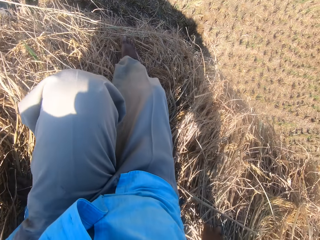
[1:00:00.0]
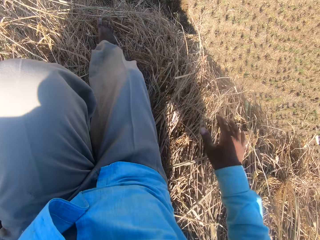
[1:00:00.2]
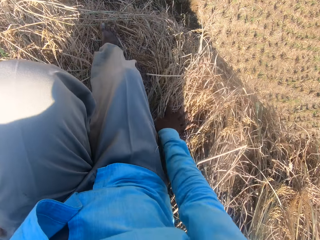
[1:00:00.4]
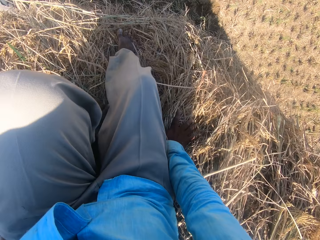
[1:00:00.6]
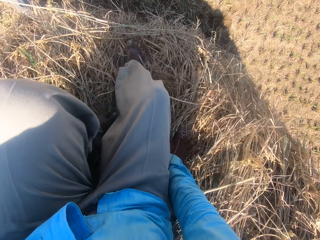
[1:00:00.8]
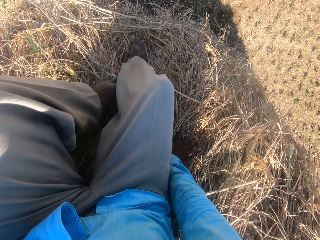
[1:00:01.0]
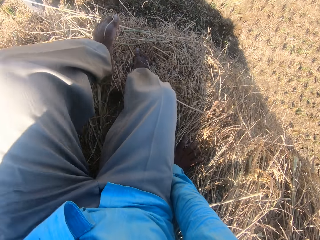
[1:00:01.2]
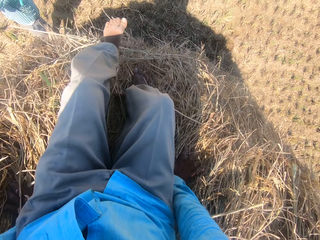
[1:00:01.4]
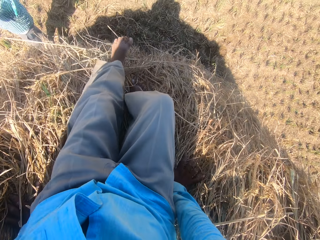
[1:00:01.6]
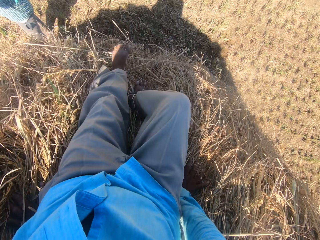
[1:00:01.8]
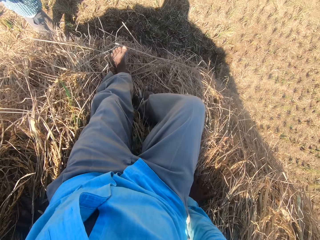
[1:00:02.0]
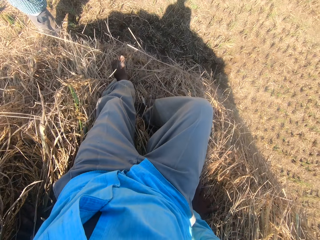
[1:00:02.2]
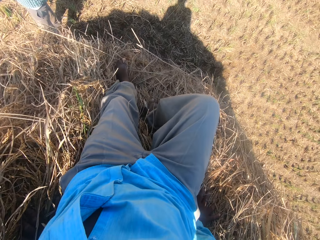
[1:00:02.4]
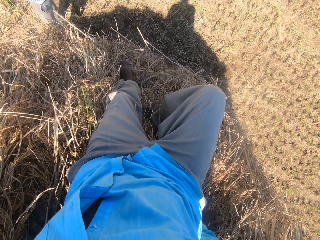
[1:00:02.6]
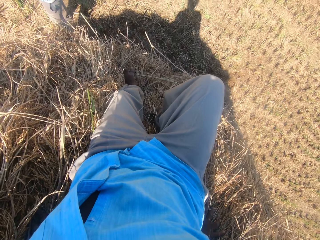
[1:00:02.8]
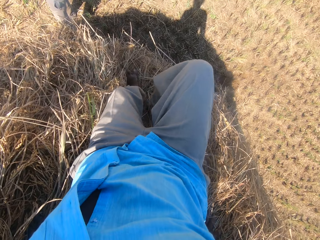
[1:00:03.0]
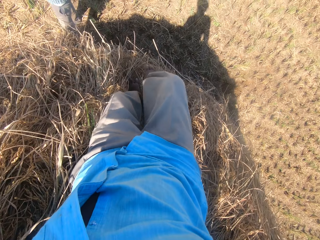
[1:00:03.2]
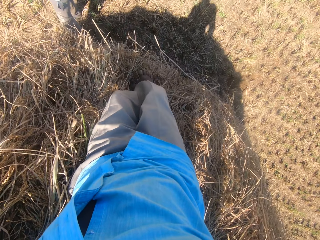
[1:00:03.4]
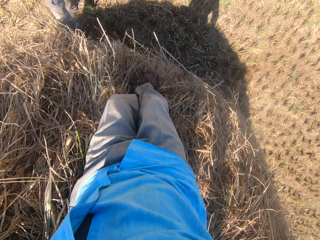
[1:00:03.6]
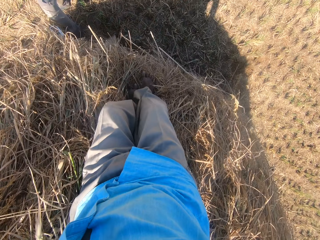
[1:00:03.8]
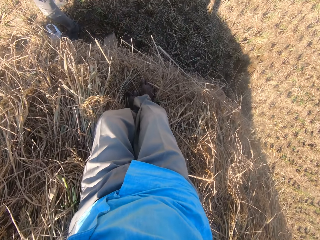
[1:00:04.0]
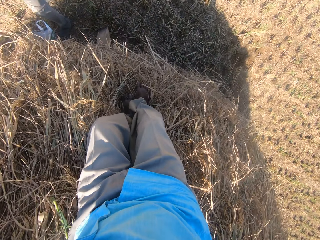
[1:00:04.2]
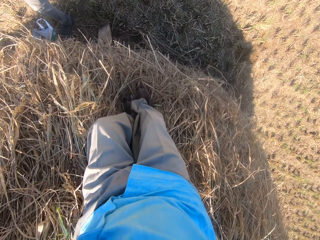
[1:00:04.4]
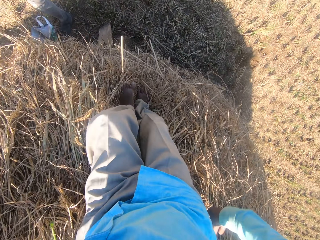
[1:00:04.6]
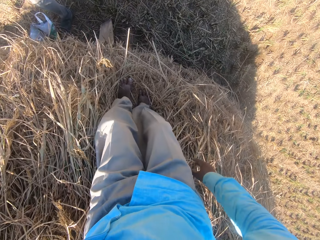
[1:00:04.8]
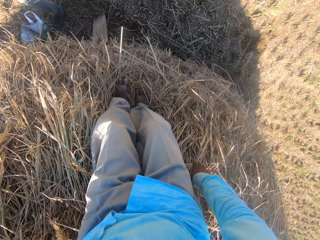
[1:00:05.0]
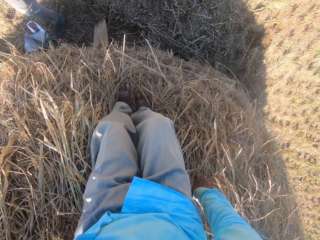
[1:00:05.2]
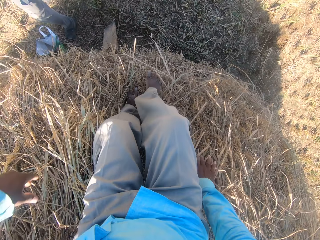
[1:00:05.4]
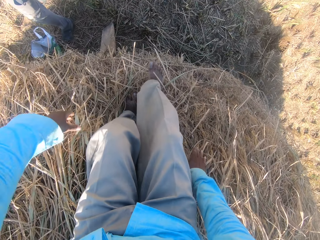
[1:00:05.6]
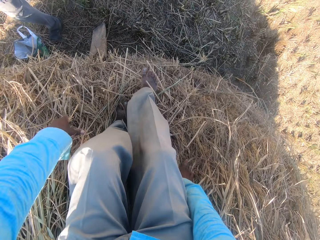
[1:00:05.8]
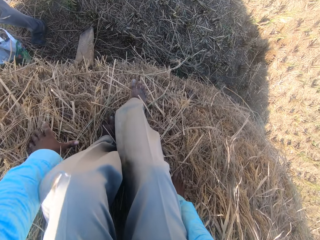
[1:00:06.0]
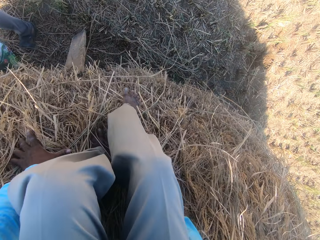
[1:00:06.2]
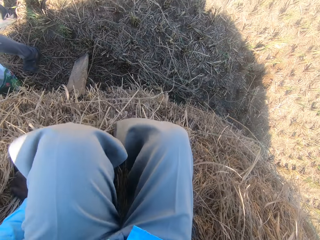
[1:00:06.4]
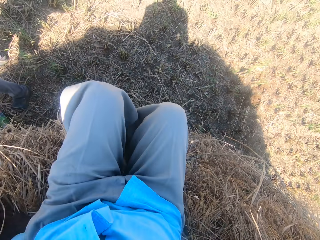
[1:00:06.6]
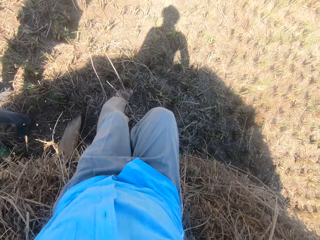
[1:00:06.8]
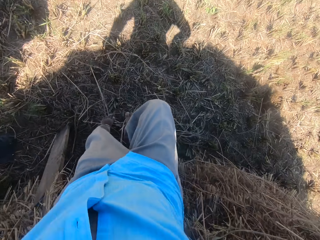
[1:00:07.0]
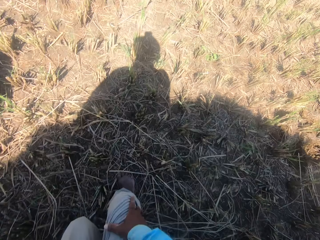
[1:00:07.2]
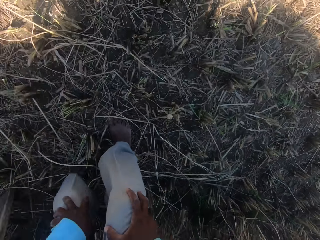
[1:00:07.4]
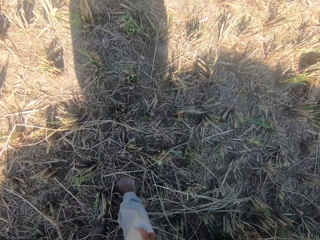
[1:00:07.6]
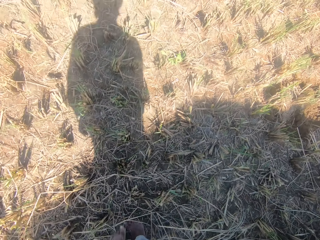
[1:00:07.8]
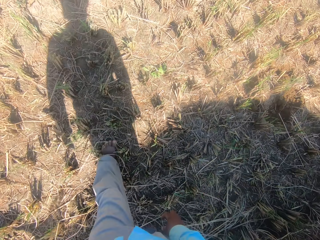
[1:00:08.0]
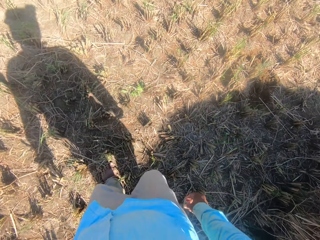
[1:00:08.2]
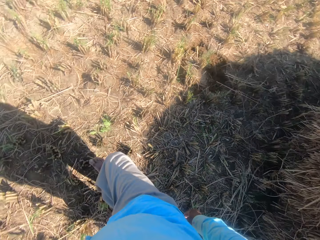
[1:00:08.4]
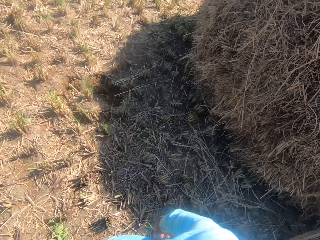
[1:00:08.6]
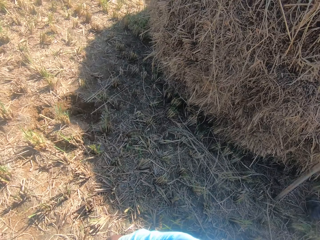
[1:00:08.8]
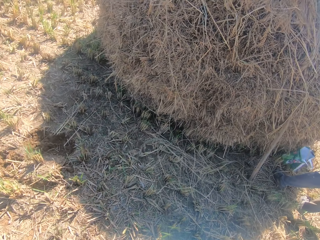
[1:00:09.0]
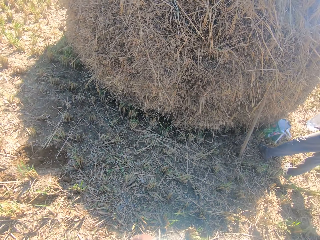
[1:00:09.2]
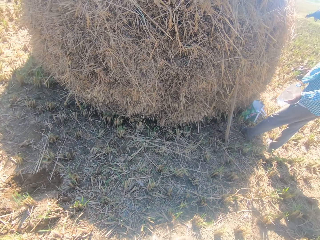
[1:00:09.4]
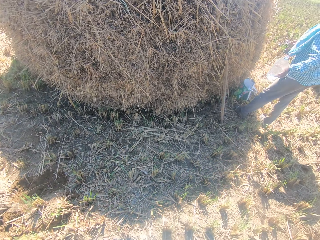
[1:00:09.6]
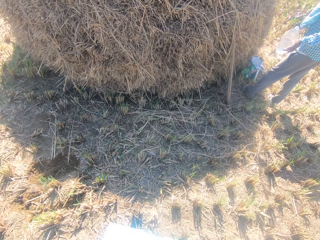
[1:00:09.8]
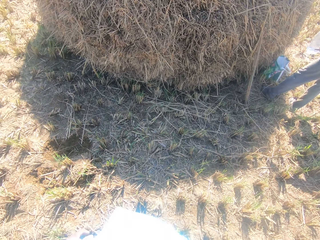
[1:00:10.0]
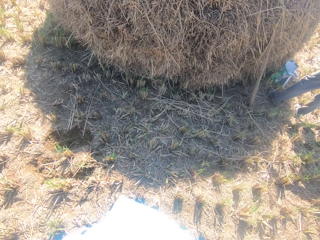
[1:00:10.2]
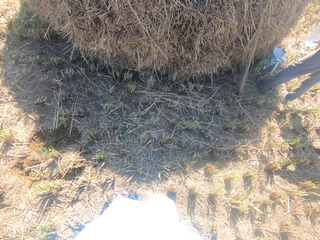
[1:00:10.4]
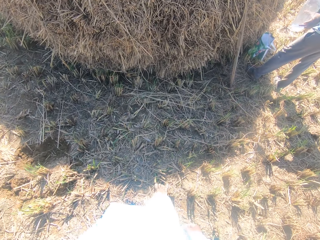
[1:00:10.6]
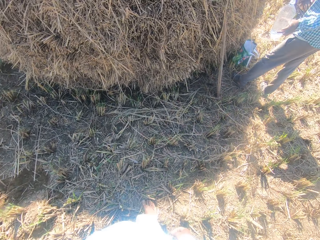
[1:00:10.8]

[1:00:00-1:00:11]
The camera wearer walks around the plantation field. They turn to the heap of dried grass straws.

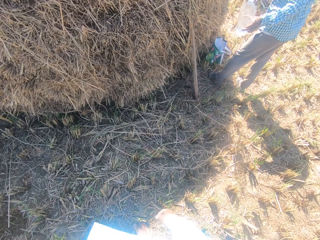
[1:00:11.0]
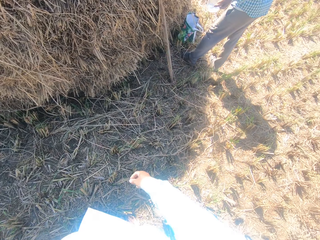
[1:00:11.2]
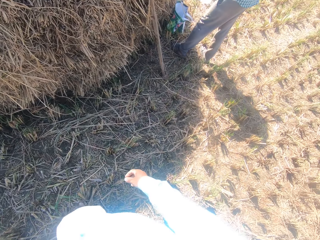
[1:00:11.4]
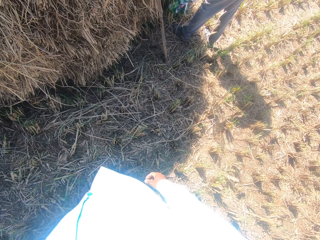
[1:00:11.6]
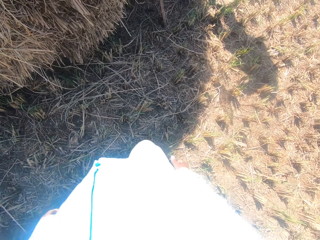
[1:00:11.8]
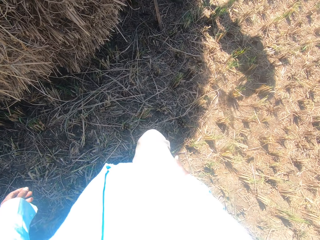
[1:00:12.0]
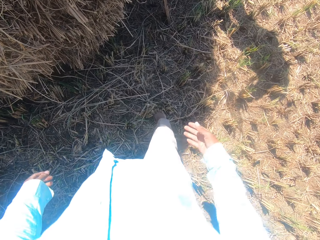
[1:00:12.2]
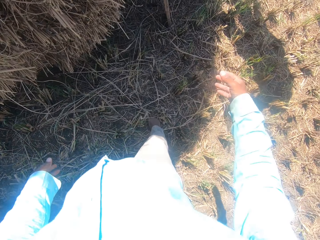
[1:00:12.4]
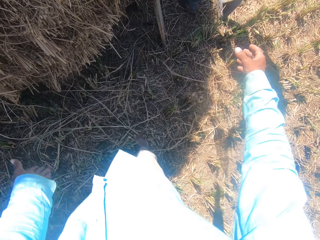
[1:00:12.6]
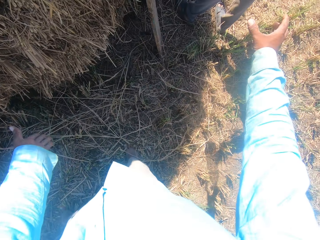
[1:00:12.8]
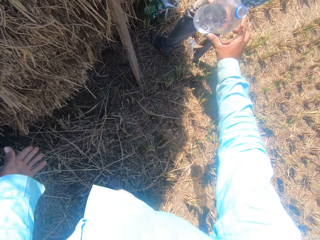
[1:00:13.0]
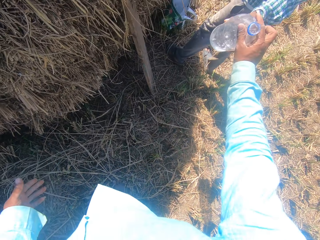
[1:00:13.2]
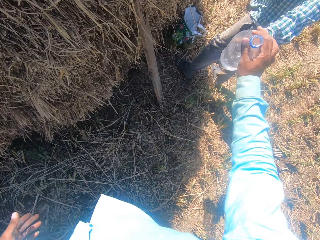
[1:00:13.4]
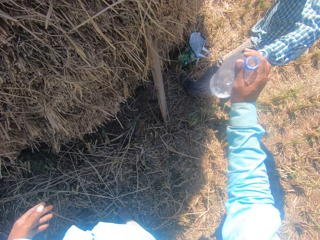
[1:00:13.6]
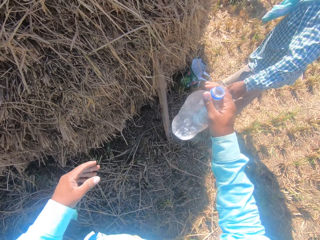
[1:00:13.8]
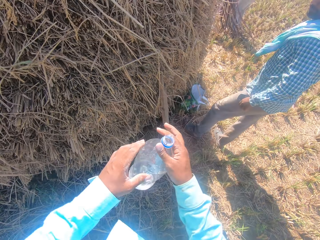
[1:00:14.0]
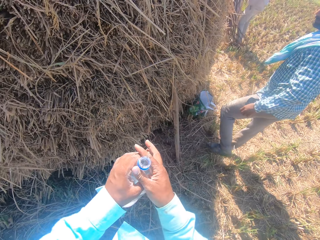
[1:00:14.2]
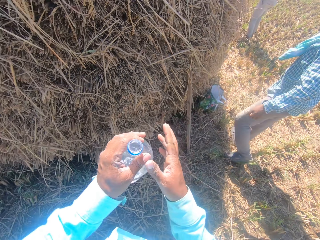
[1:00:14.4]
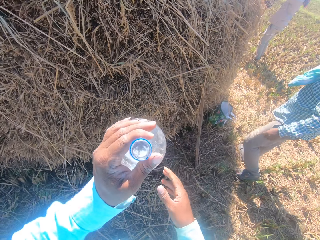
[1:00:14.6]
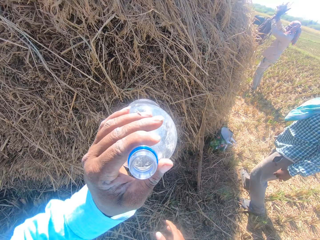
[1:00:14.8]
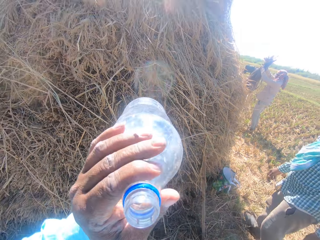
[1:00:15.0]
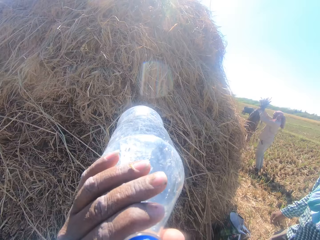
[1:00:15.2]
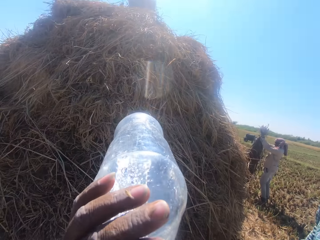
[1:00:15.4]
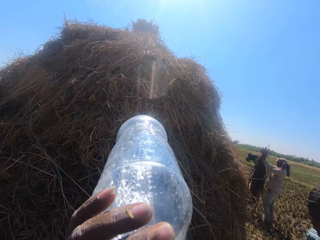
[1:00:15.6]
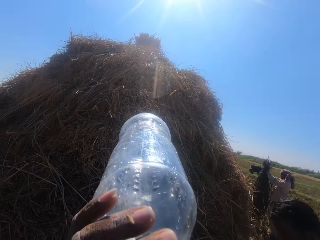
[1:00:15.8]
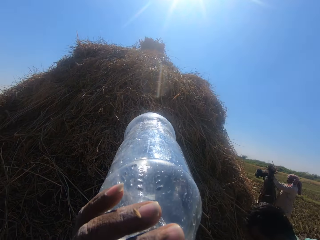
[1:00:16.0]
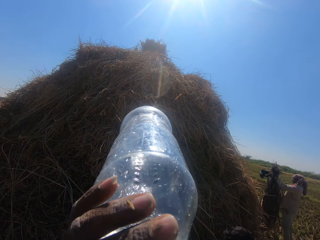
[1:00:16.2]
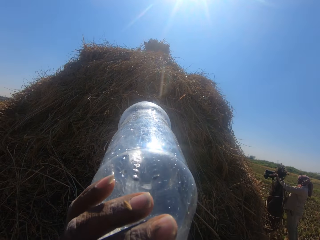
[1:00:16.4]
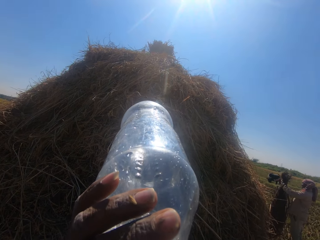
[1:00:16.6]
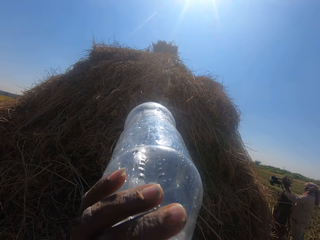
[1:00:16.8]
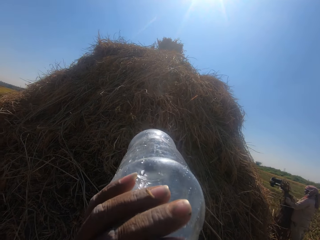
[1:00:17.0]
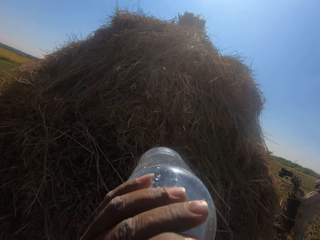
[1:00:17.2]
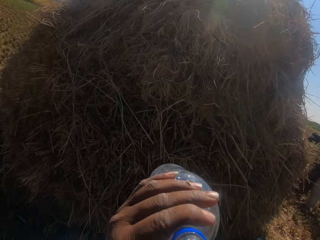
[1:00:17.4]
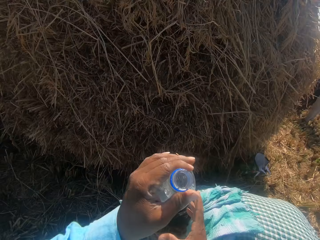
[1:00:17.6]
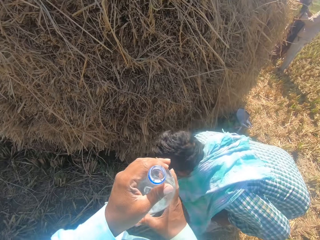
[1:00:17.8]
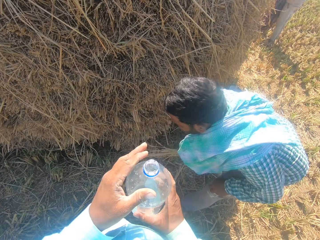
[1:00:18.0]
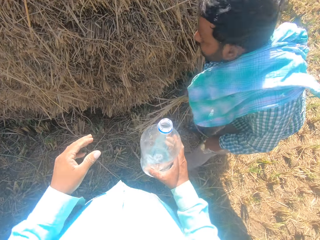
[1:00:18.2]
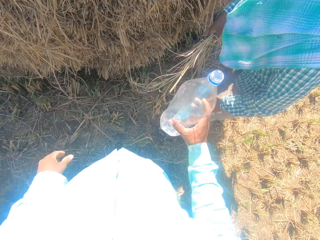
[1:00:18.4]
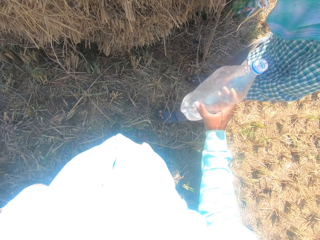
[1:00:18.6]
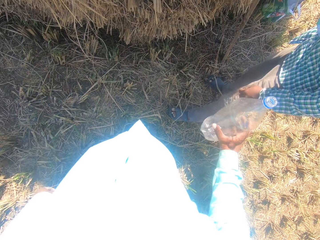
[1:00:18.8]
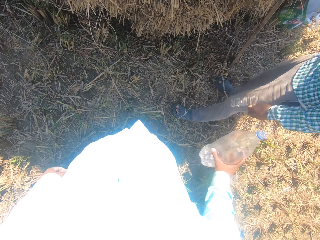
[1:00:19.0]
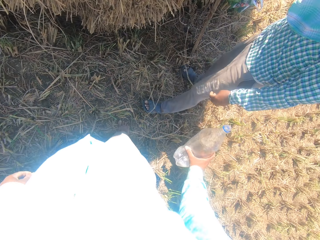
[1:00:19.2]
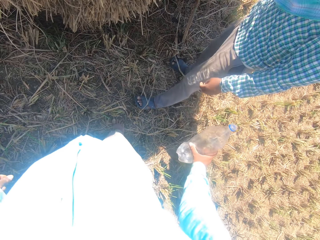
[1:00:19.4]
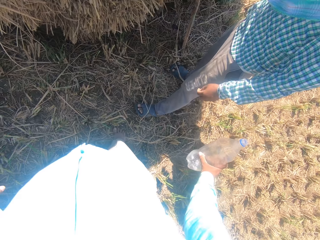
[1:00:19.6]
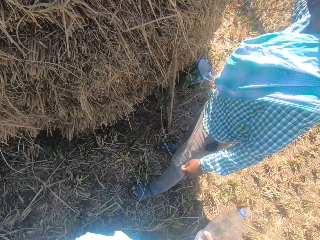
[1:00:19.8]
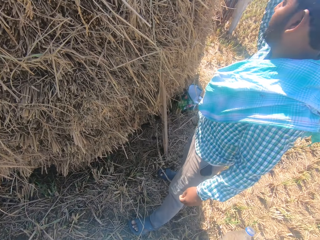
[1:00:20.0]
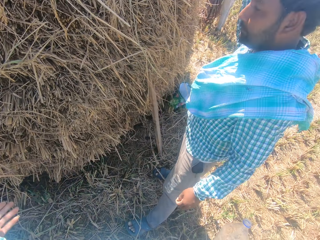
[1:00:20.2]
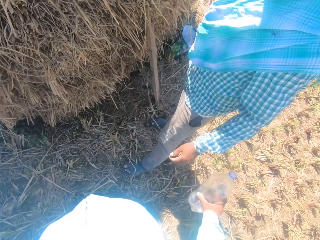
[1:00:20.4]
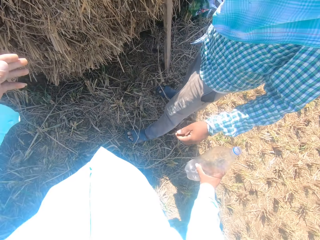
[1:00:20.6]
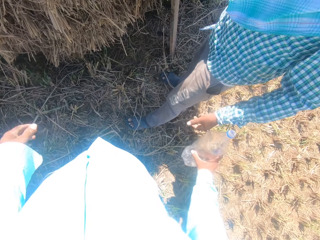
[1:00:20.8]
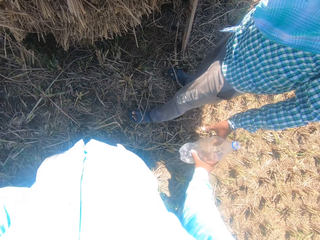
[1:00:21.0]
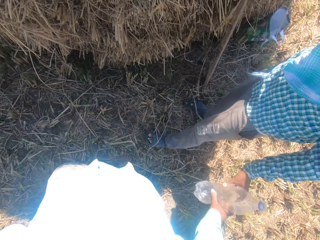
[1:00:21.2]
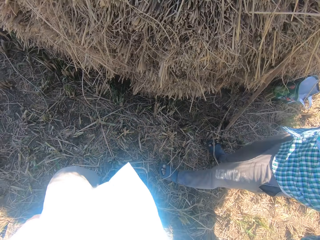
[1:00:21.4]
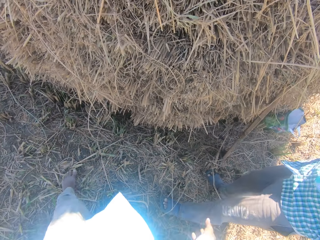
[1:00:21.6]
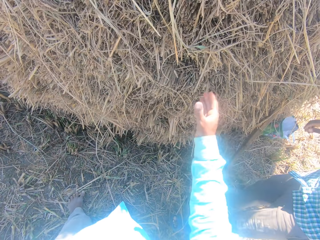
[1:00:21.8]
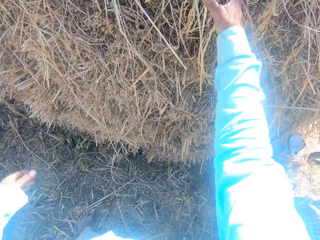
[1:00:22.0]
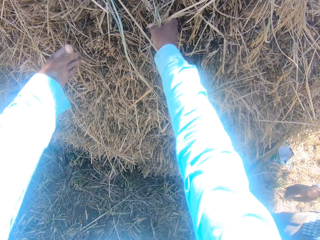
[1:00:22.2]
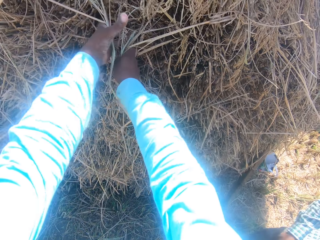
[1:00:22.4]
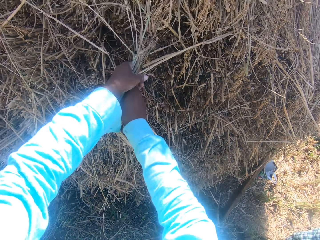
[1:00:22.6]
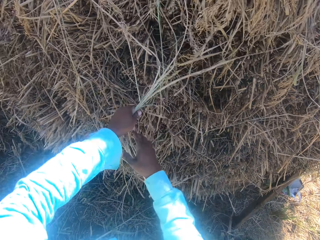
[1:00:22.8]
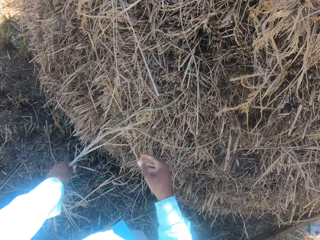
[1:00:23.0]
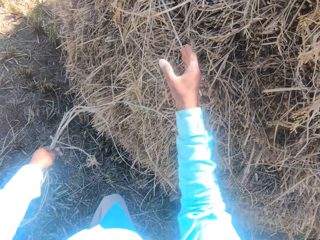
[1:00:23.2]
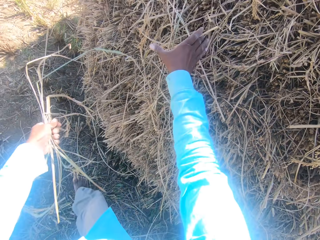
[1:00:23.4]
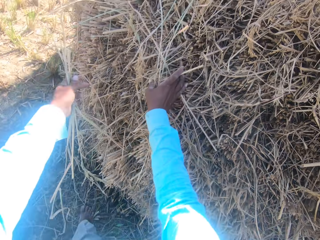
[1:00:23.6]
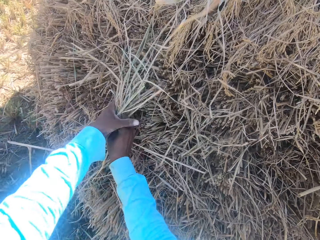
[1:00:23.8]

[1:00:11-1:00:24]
The camera wearer collects a bottle of water from a man. Another man holds a stack of dried grass straws in his hands and stands on the far right of the heap. The camera wearer drinks from the bottle. The first man picks up a dried grass straw from the ground and places the grass straw on the heap. The first man converses with the camera wearer. The camera wearer passes the bottle to the first man. He holds the protruding grass straws in his left hand and packs the protruding grass straws around the heap. He picks up a dried grass.
